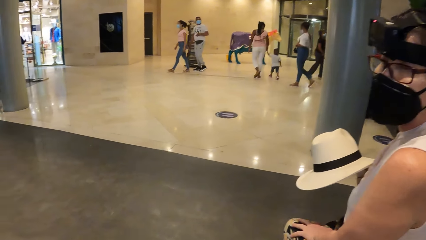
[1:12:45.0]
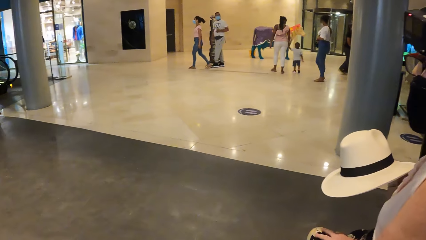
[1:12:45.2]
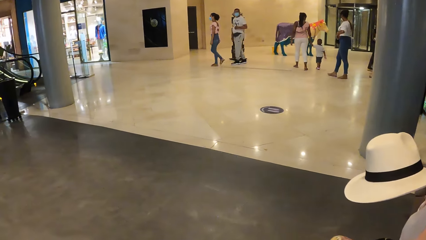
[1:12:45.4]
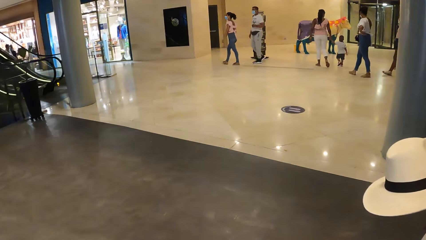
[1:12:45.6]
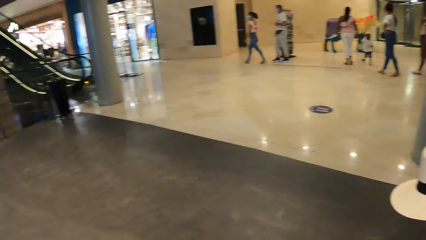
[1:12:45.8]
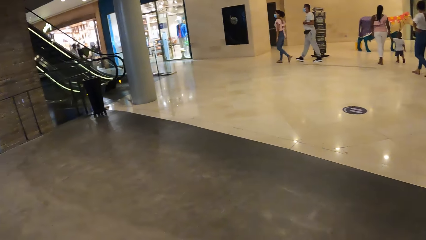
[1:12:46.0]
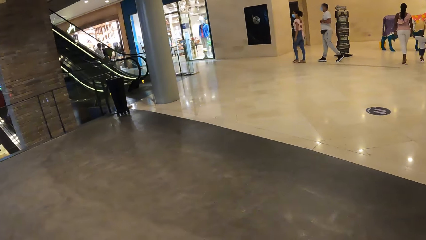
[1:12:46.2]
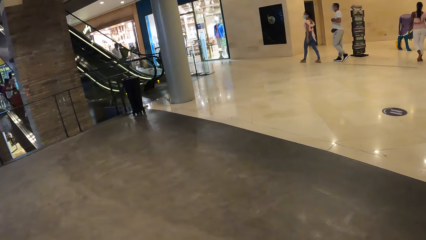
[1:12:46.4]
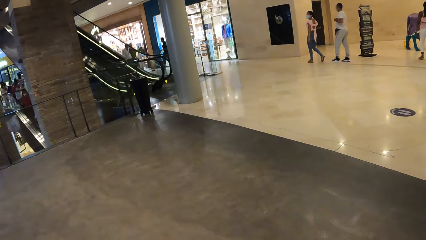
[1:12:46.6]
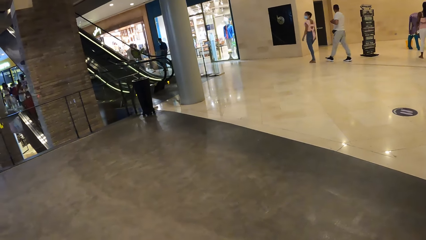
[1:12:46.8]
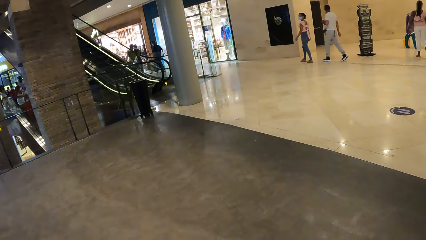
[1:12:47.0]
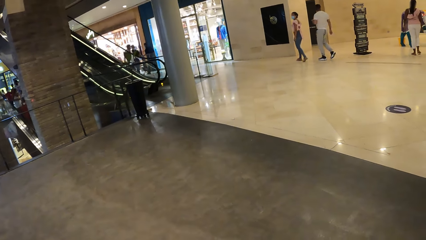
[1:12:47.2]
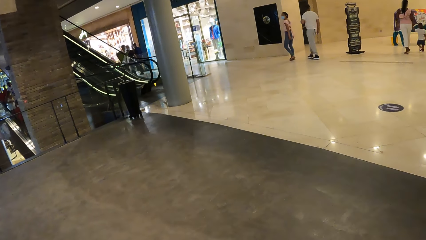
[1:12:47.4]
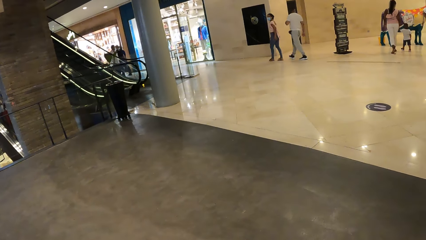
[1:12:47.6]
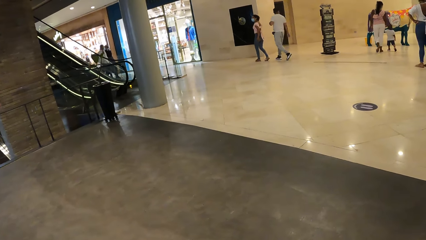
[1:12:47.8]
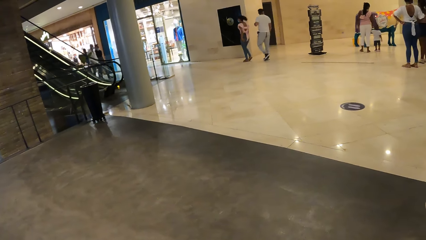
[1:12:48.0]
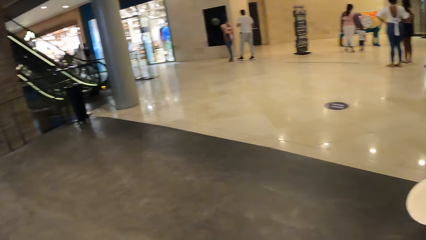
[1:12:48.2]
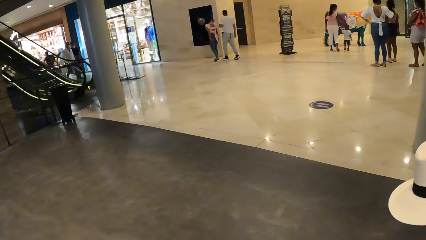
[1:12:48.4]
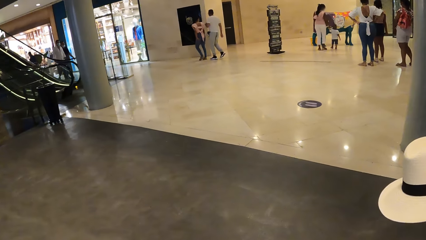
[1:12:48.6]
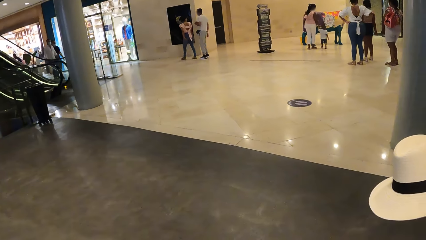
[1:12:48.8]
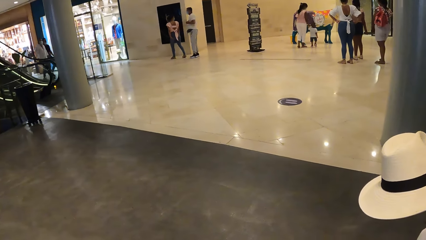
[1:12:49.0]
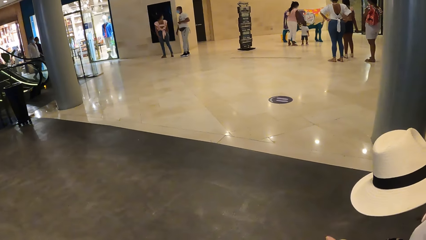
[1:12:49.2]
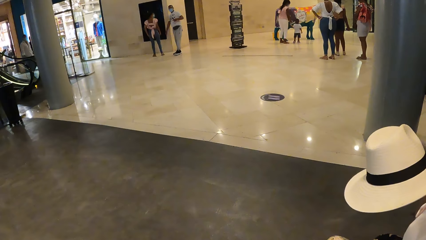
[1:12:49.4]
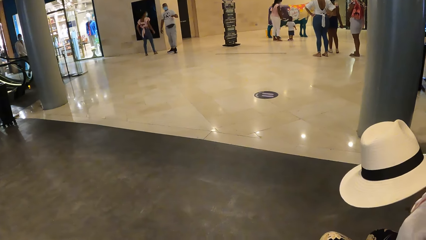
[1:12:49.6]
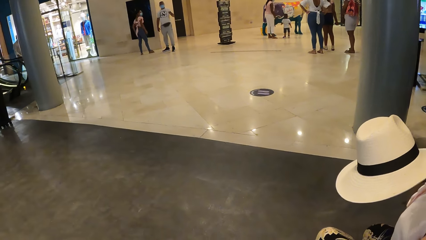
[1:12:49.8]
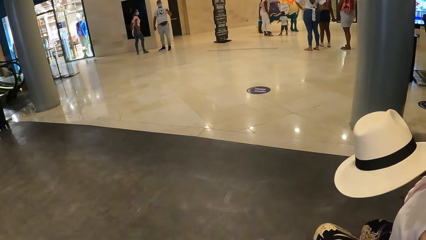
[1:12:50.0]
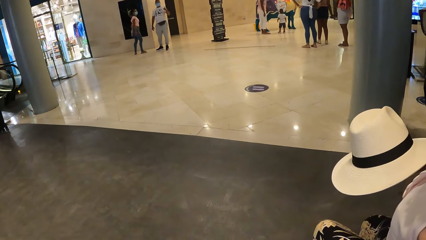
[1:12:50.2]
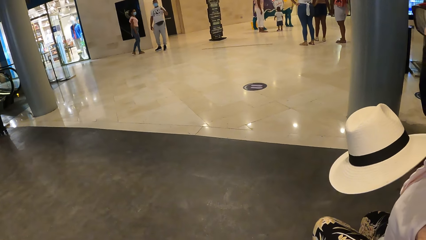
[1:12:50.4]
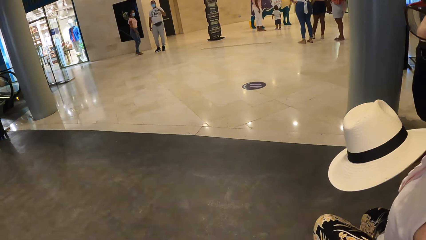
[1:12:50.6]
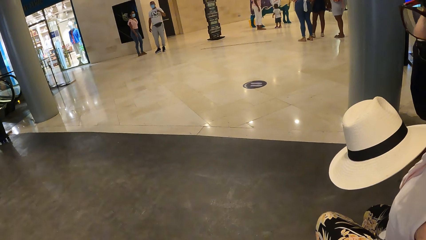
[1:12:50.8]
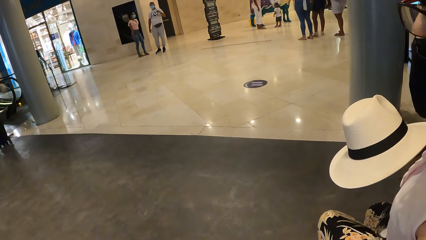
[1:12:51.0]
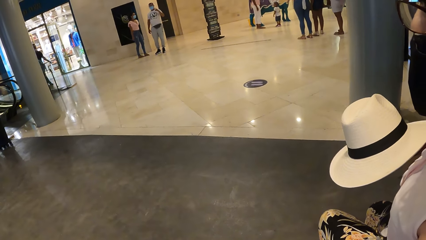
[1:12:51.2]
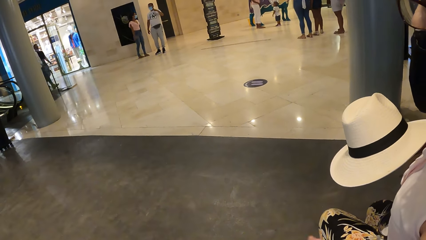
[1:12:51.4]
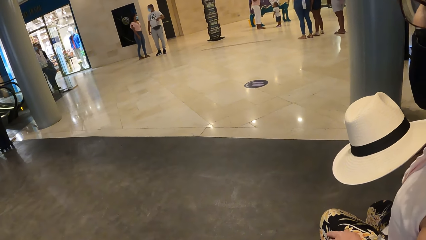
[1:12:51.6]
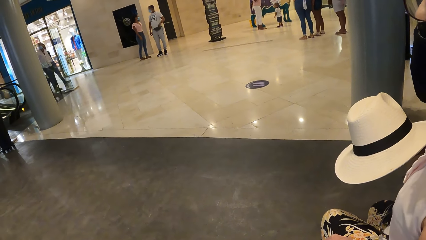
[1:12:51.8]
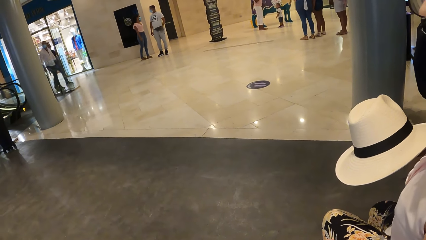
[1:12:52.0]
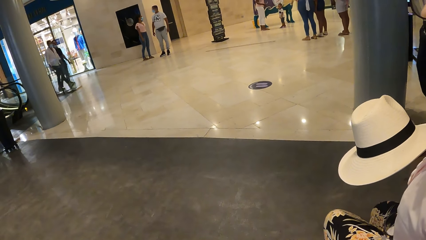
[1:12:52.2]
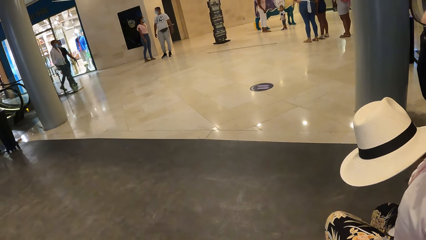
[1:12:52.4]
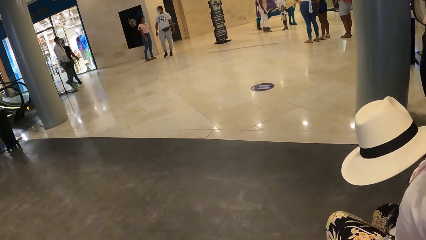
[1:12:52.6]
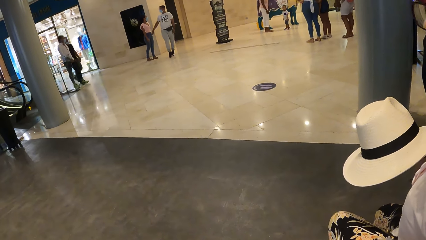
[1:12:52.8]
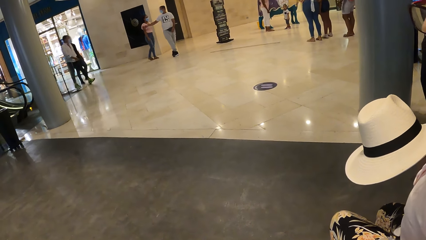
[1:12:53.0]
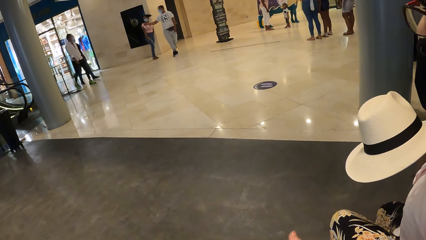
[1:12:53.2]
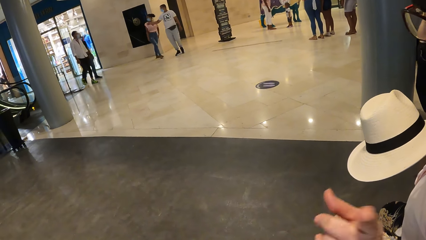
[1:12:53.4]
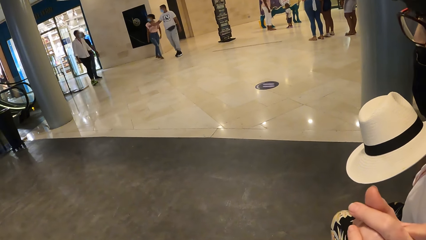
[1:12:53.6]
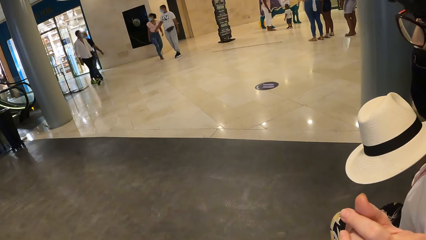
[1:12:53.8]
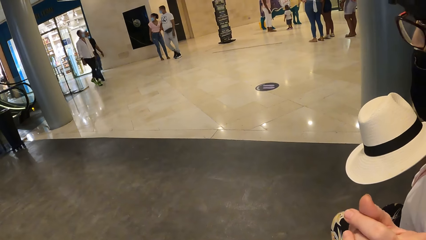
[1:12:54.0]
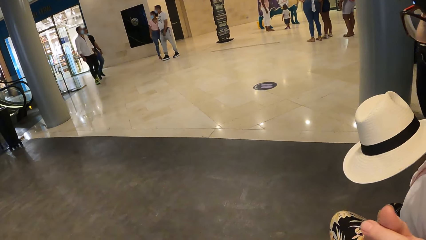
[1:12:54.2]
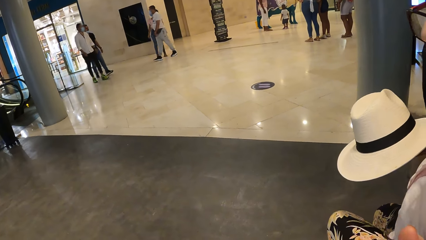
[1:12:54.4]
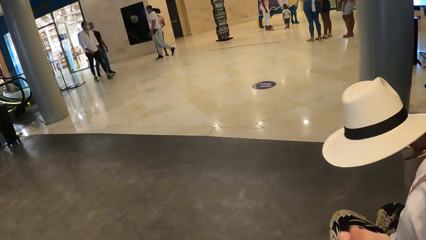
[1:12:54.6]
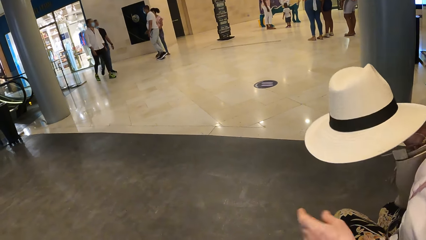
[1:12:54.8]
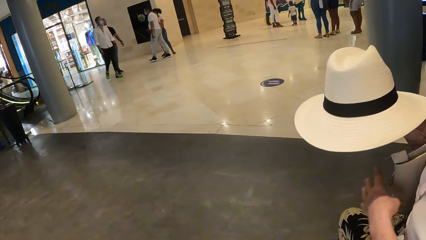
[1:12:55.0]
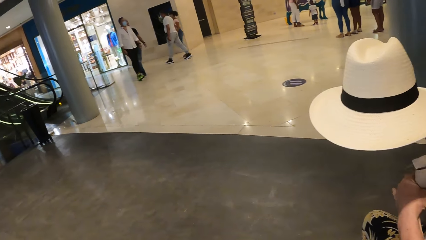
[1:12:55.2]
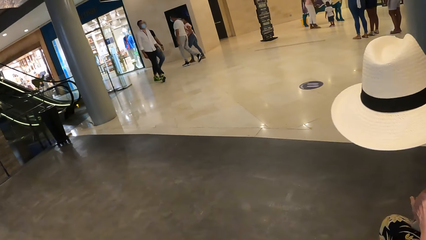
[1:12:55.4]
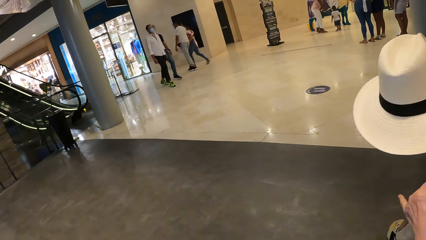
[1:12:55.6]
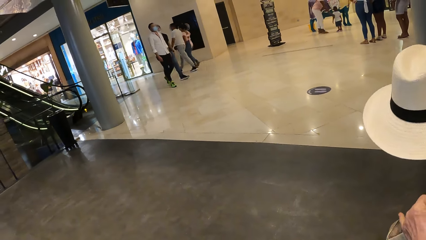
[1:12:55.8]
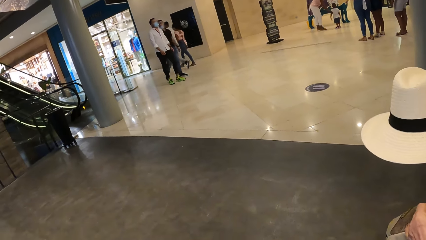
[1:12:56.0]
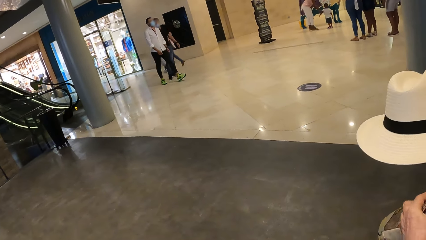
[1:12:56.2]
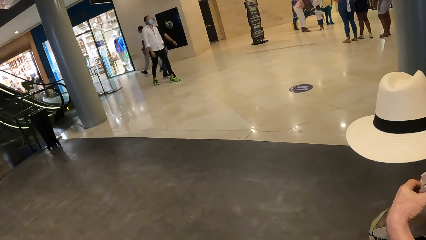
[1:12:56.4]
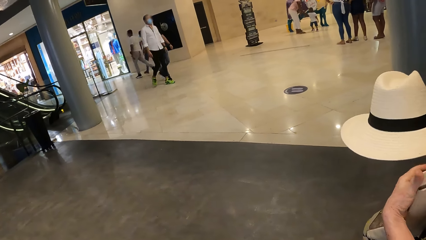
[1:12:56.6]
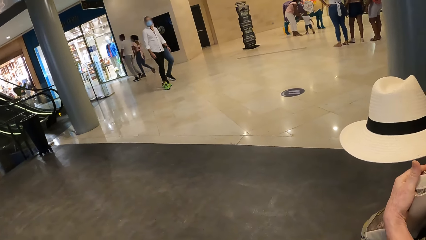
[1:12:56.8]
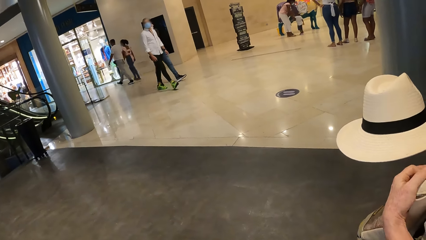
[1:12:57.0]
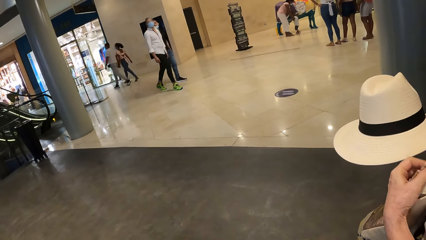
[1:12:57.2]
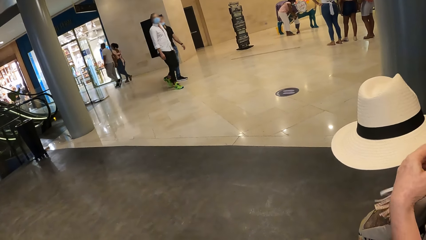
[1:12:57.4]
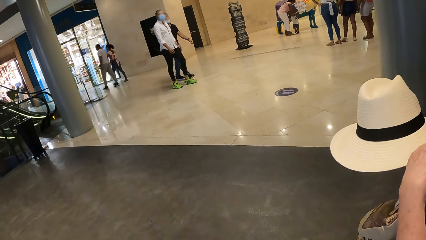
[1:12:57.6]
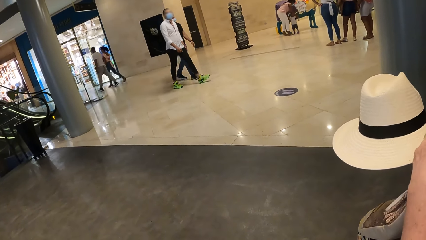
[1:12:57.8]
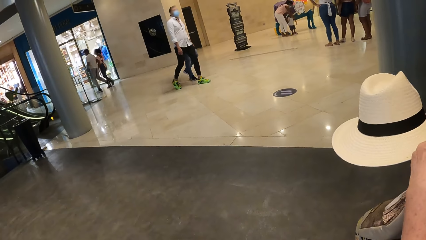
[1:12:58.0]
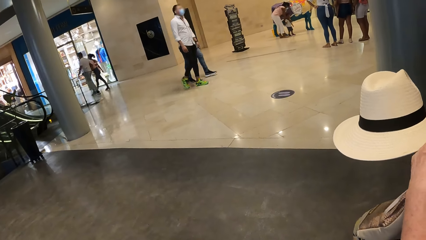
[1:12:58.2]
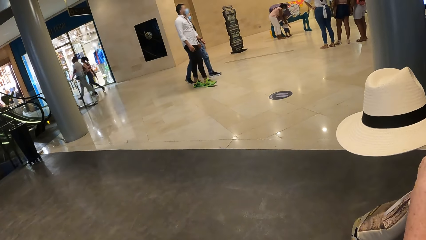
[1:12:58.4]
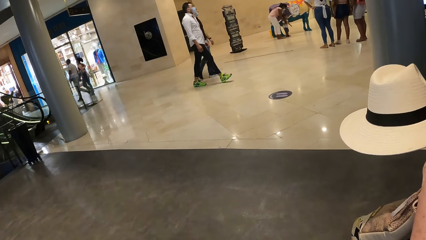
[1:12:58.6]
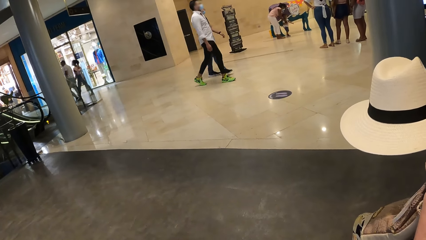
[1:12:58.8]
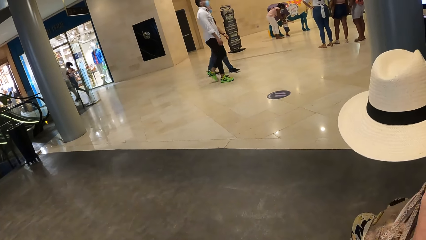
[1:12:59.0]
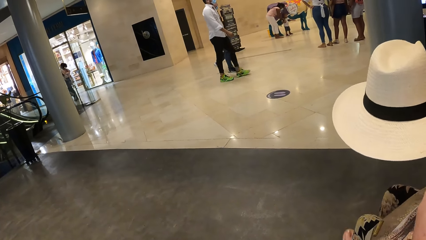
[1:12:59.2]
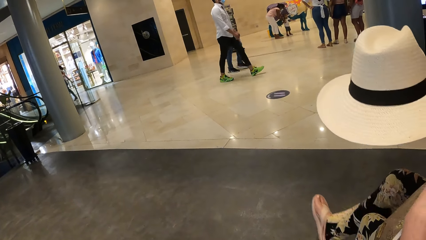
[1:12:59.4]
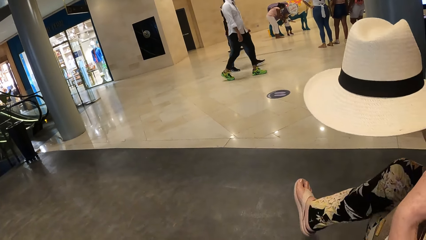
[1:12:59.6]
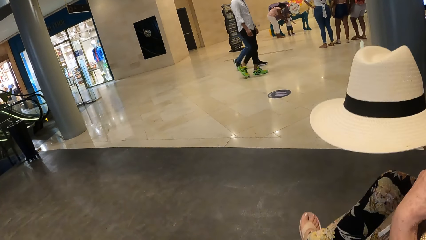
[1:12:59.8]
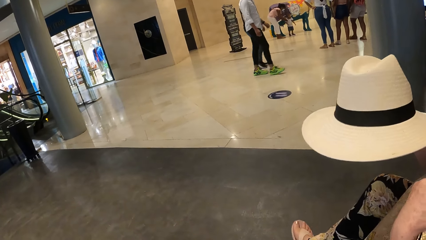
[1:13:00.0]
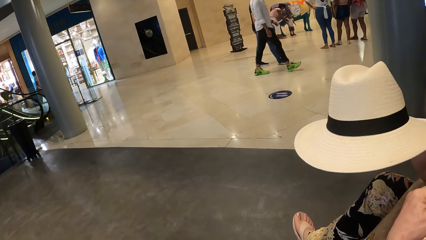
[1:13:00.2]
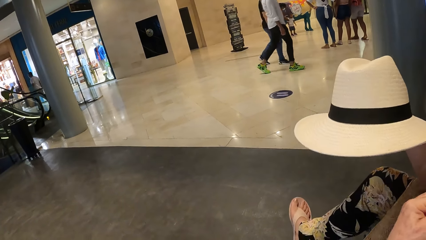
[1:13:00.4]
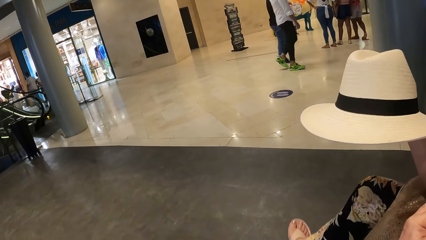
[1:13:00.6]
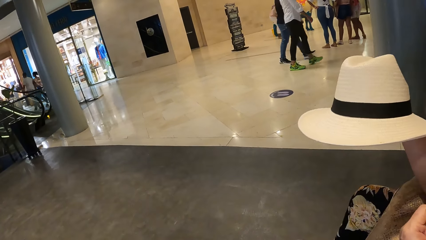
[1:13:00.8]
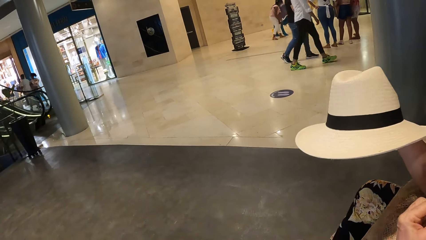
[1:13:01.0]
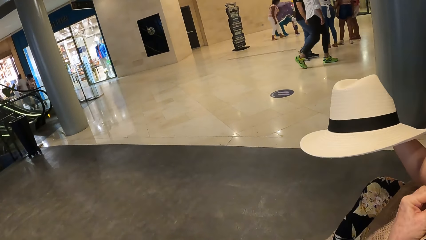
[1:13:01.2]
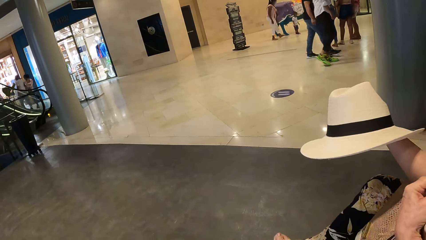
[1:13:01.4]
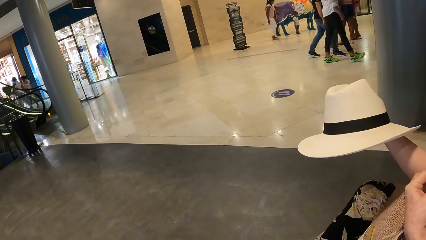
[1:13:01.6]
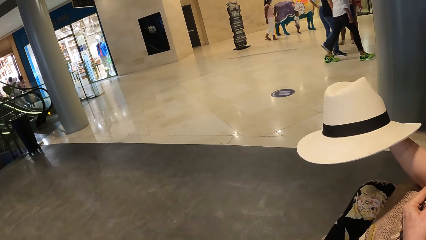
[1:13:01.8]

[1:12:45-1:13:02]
The camera wearer looks around. A woman moves her head and moves her hand. The woman converses with the camera wearer. The woman touches her clothes and moves her leg.
